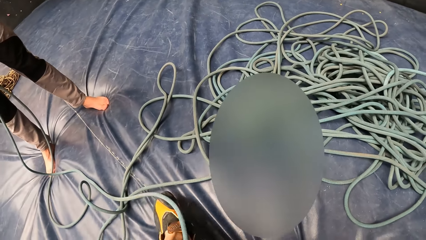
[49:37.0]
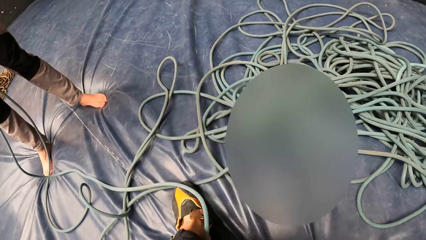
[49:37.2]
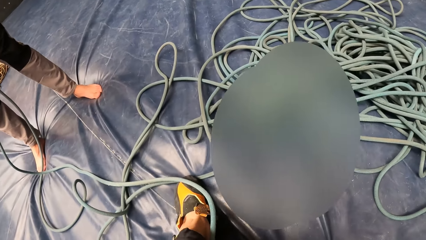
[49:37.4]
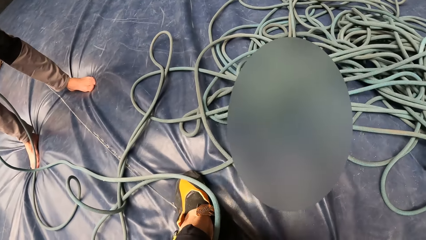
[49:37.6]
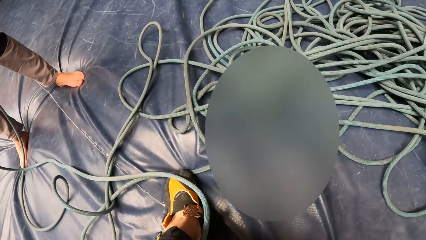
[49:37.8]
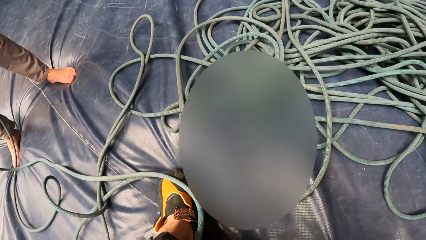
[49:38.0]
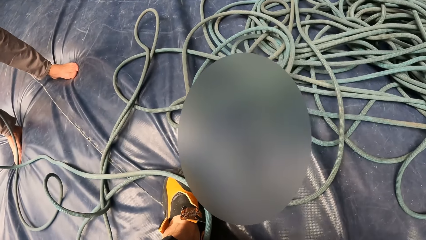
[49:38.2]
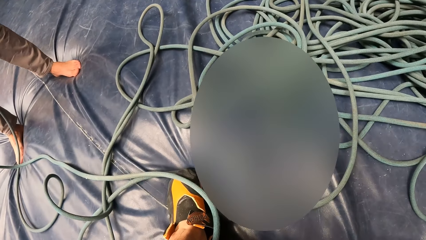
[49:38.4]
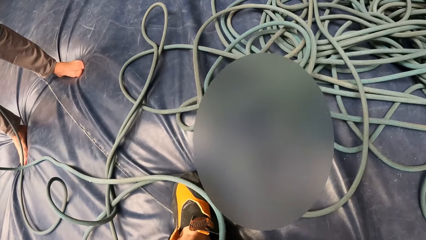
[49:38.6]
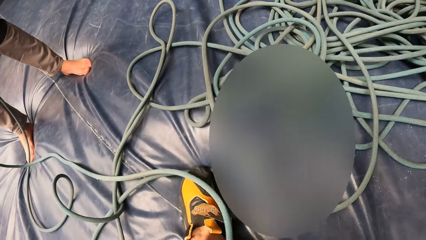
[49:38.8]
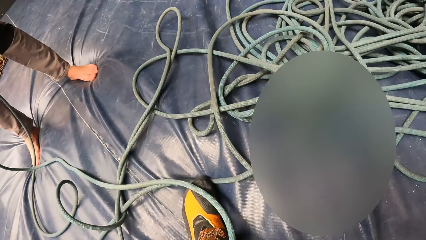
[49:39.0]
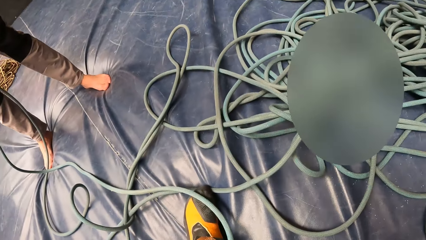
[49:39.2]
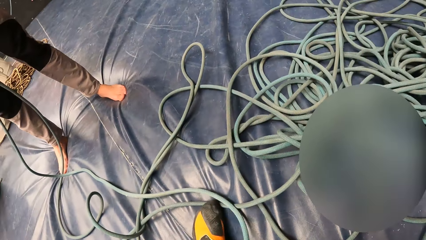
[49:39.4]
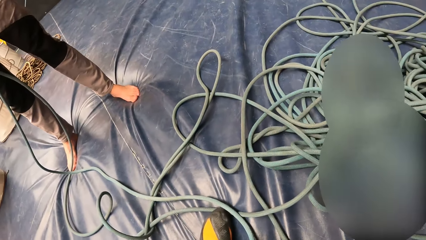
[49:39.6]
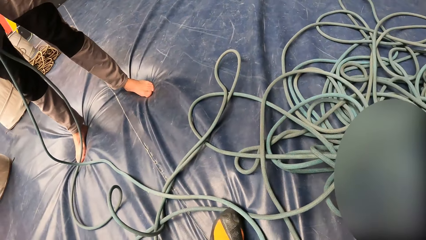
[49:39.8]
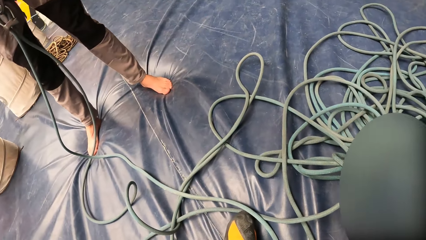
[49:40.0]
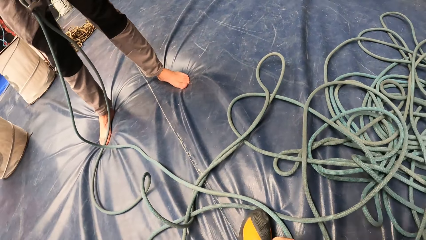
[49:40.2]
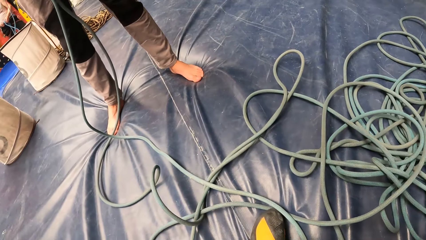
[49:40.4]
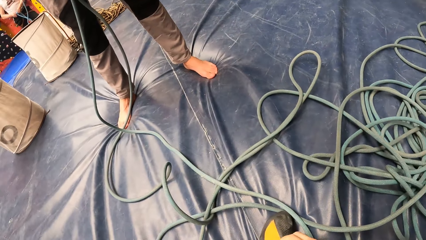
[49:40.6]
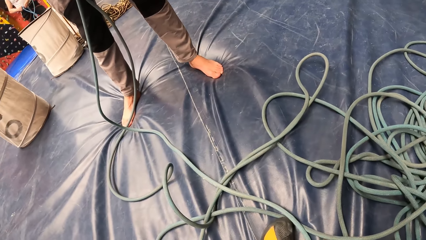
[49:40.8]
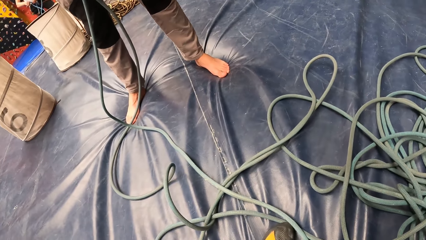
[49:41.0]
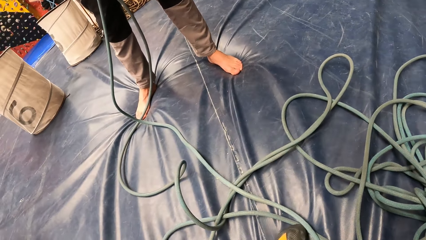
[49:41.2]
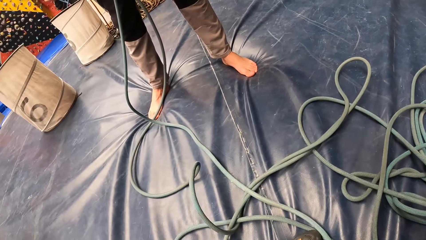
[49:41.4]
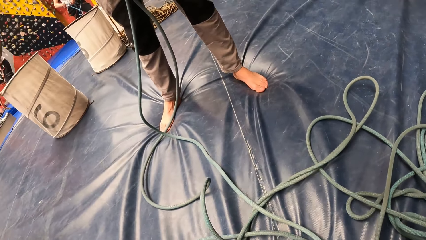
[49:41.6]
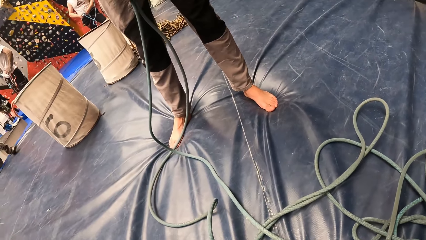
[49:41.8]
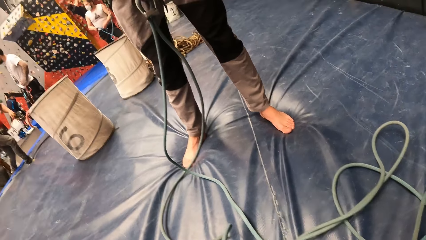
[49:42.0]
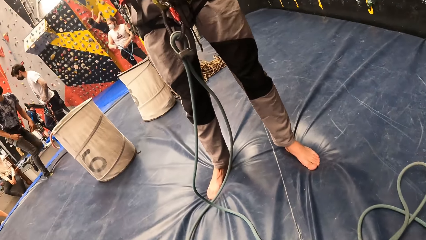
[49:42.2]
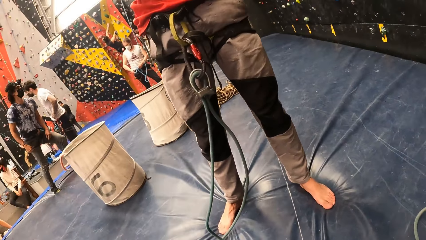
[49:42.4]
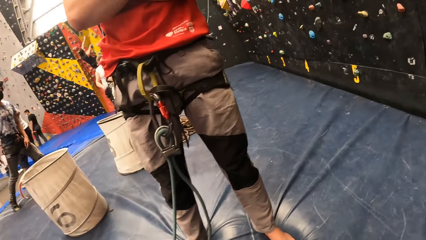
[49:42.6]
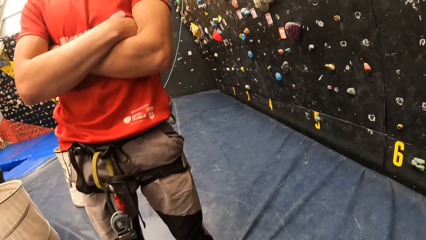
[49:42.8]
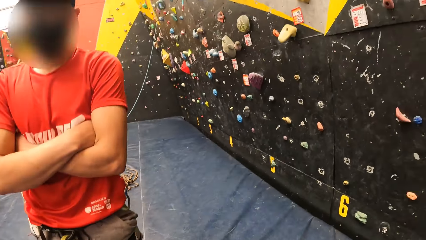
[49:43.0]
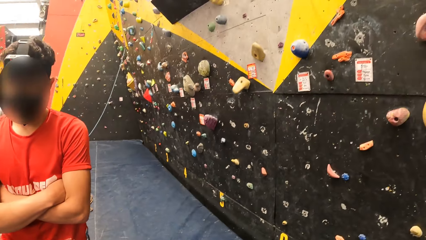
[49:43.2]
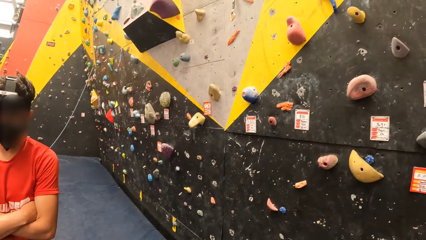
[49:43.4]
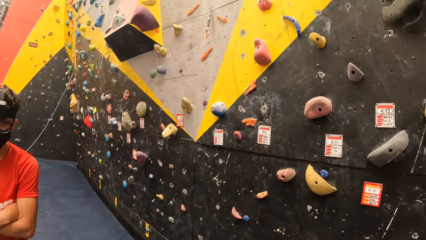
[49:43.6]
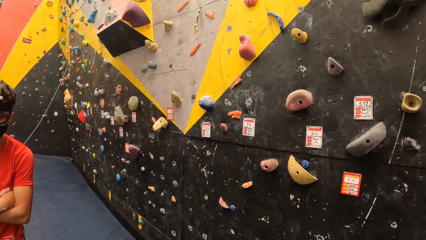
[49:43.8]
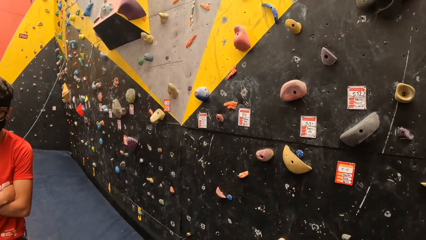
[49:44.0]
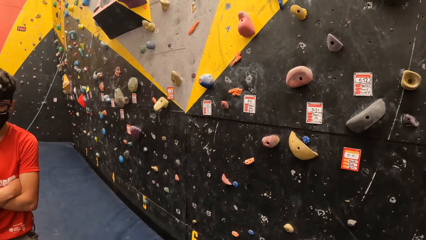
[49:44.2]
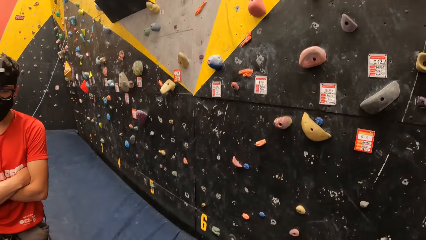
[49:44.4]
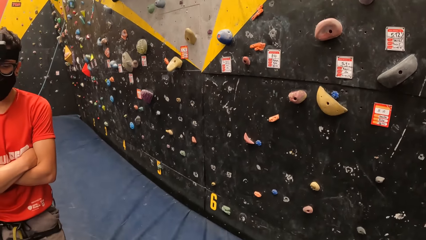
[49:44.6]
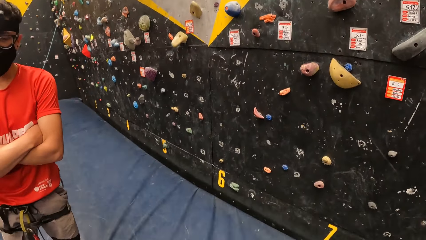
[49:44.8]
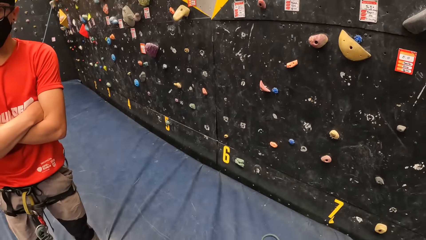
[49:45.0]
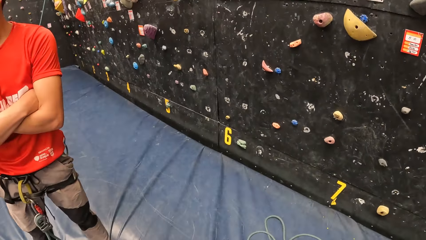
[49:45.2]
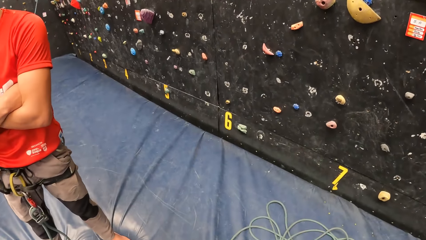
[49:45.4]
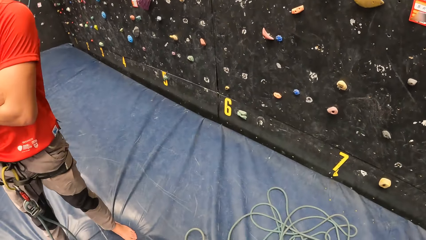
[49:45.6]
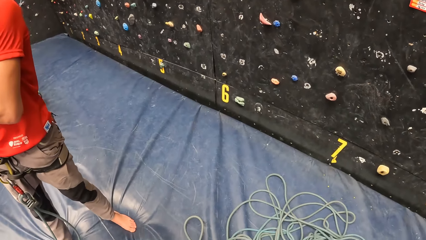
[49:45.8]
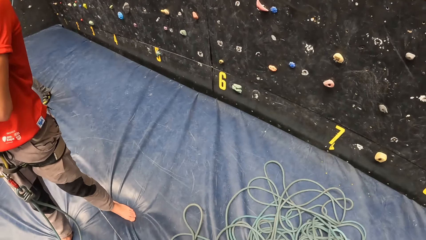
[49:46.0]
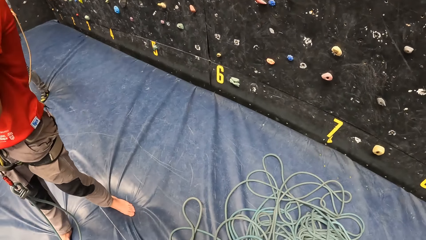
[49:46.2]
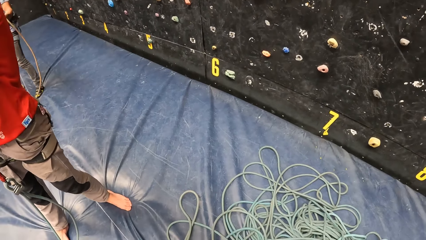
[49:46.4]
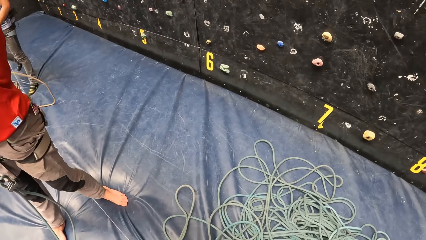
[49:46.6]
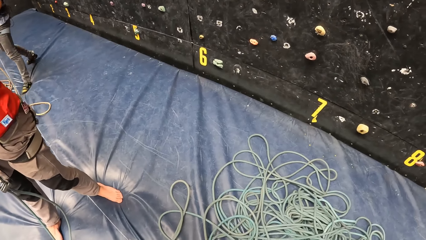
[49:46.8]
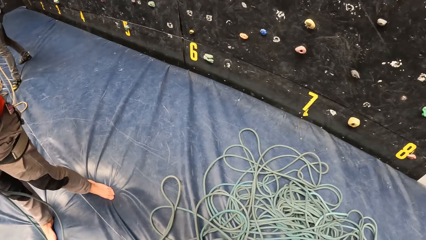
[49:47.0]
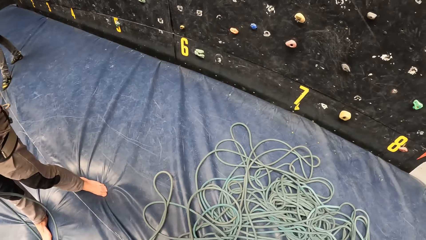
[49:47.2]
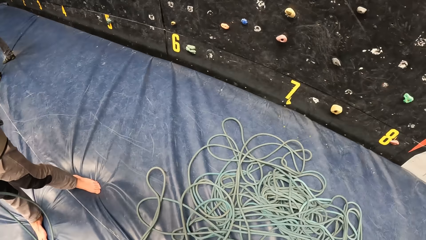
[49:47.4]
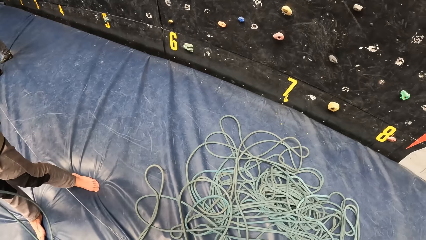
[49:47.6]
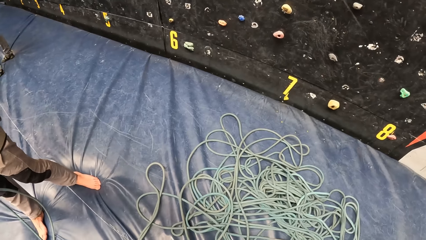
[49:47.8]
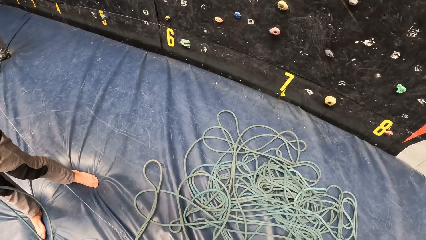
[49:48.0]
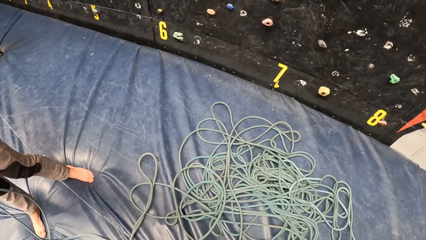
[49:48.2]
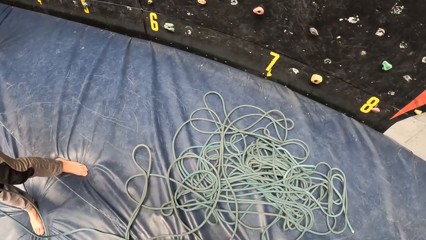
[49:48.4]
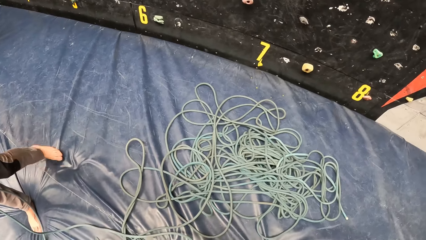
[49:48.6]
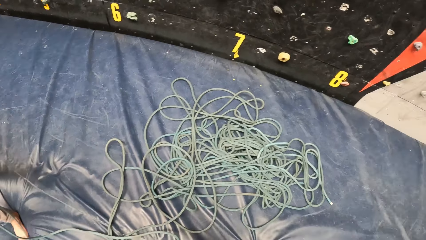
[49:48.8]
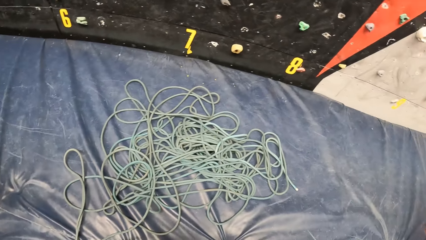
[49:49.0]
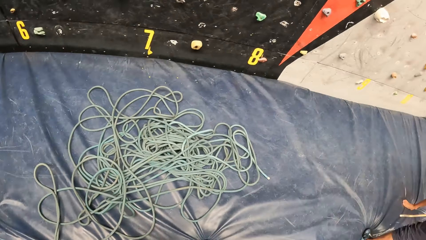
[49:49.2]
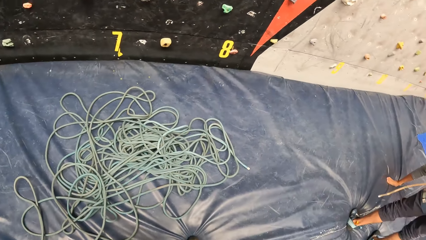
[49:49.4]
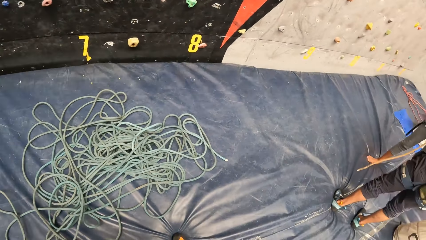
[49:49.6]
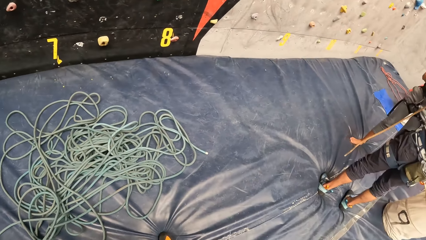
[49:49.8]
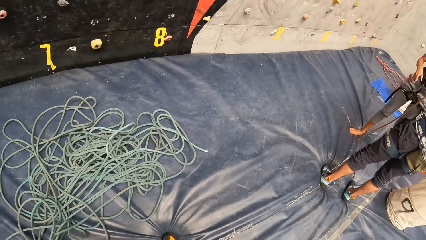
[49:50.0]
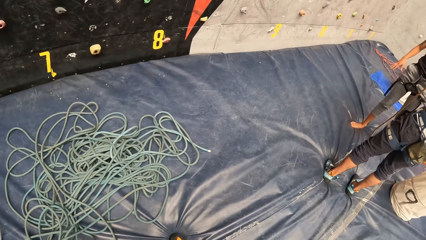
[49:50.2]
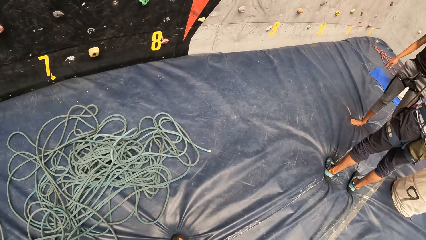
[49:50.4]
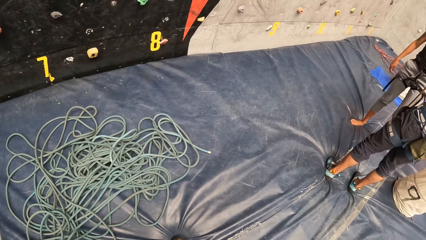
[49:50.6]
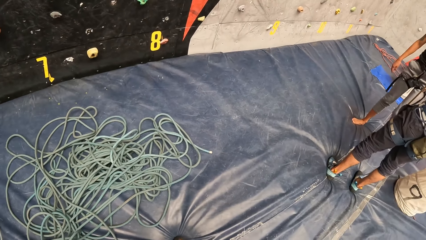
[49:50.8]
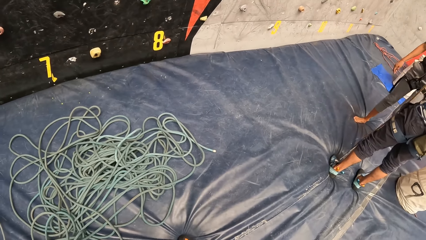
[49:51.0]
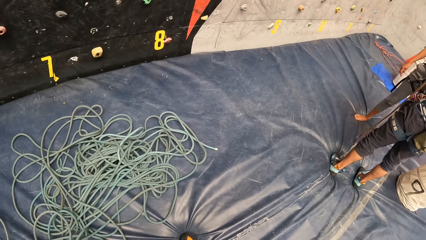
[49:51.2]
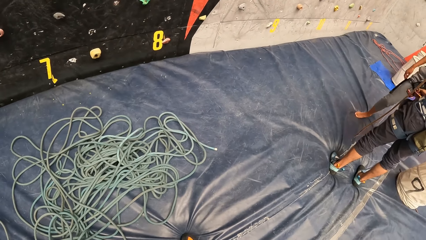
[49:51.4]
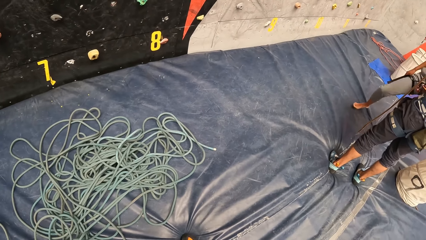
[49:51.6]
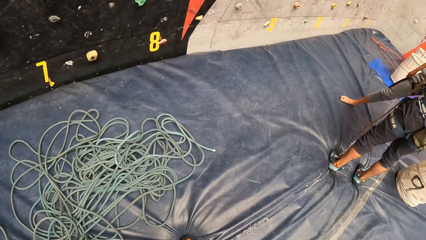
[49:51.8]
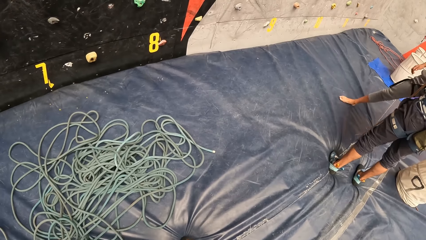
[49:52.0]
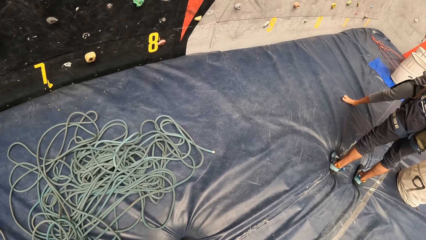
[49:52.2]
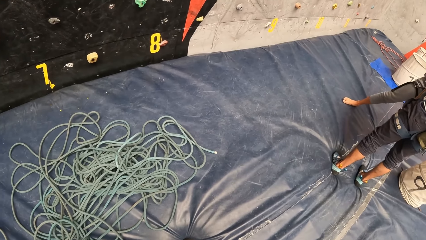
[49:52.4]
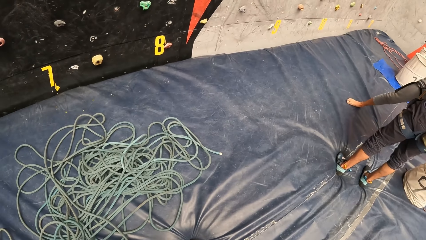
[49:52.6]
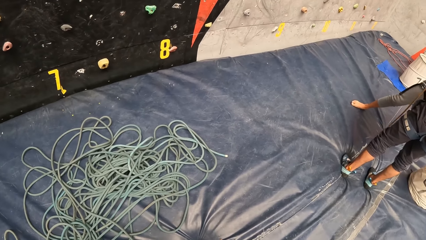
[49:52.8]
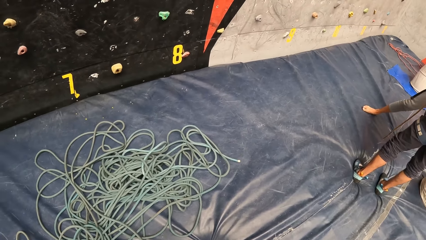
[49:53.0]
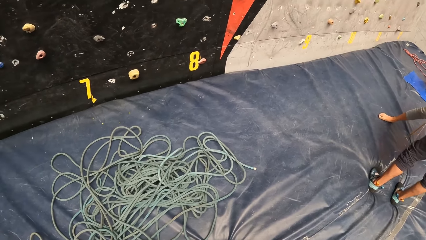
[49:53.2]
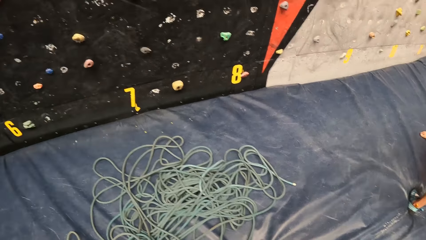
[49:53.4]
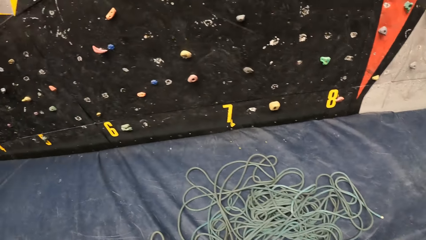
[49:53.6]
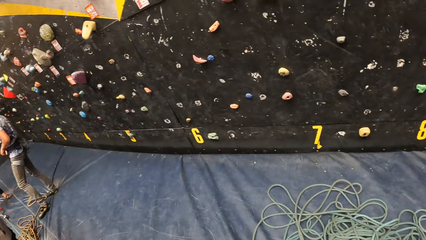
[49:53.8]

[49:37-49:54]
The camera wearer puts on the shoes. They look around. They look at the climbing floor.
